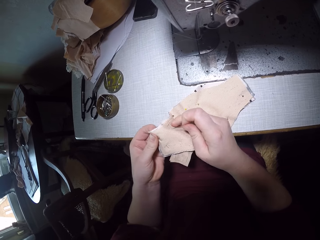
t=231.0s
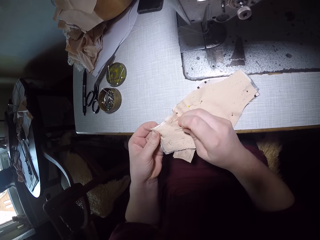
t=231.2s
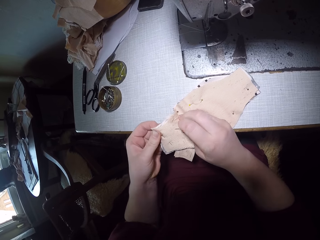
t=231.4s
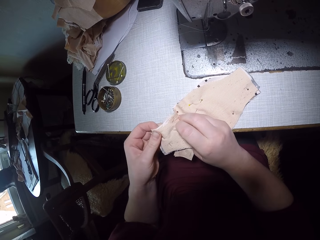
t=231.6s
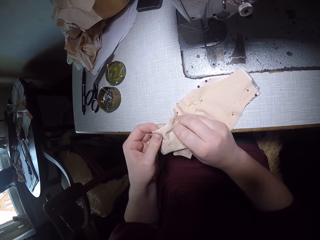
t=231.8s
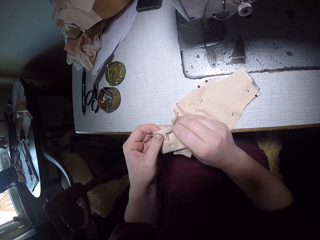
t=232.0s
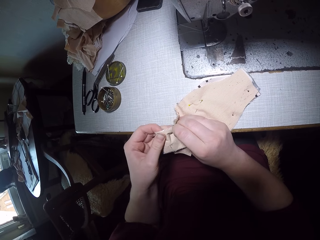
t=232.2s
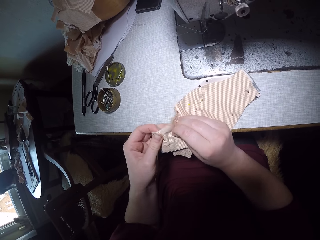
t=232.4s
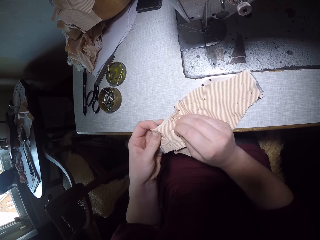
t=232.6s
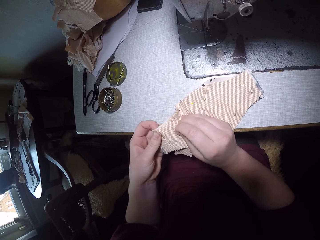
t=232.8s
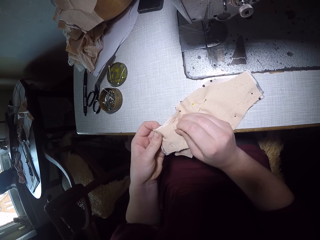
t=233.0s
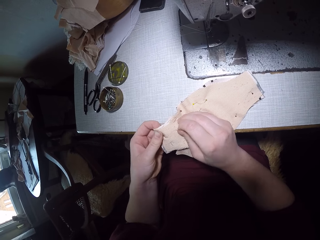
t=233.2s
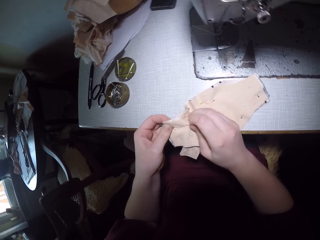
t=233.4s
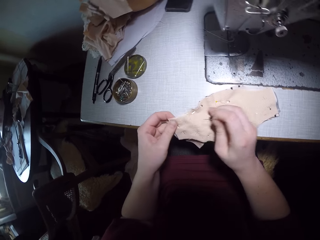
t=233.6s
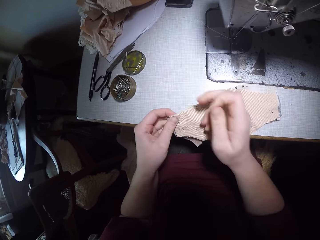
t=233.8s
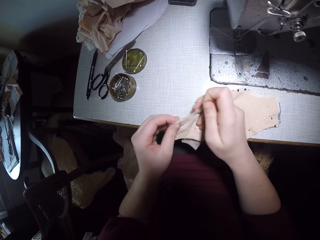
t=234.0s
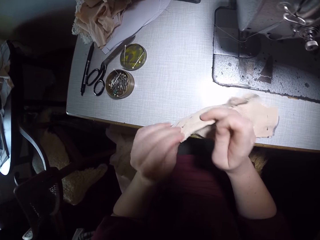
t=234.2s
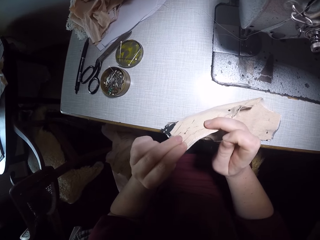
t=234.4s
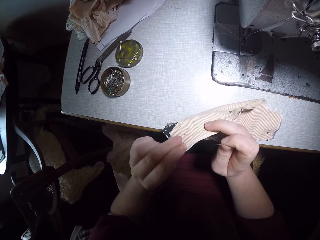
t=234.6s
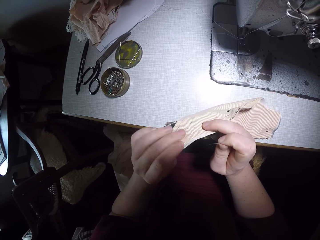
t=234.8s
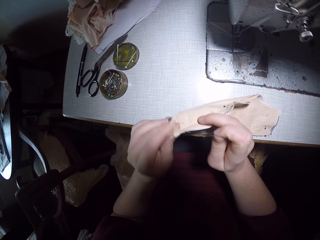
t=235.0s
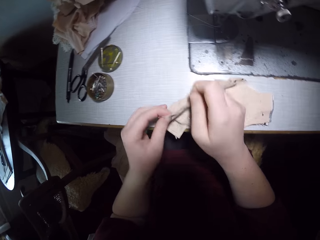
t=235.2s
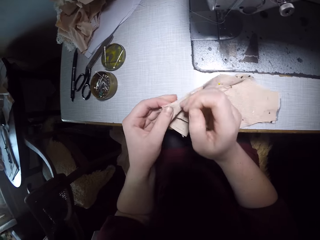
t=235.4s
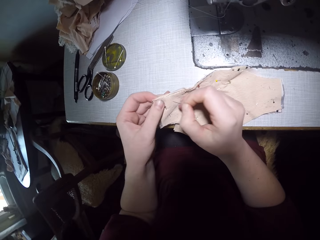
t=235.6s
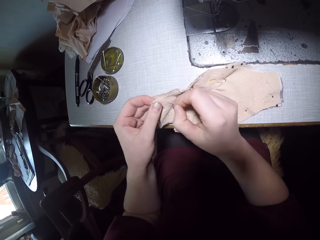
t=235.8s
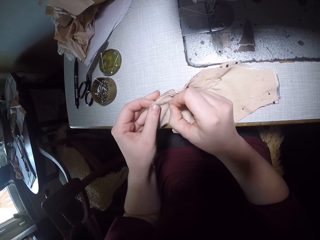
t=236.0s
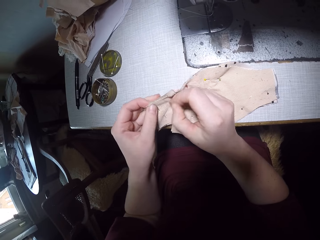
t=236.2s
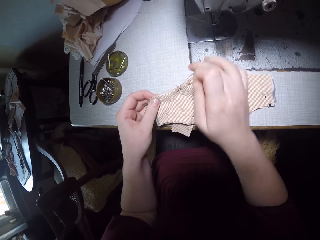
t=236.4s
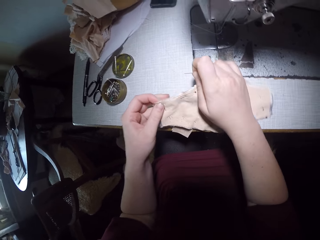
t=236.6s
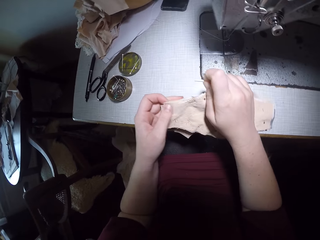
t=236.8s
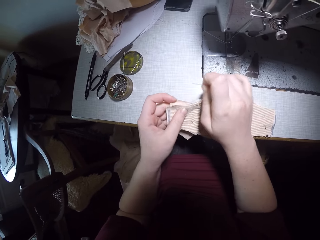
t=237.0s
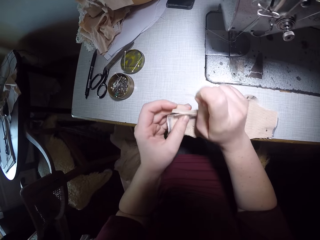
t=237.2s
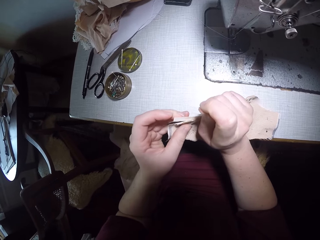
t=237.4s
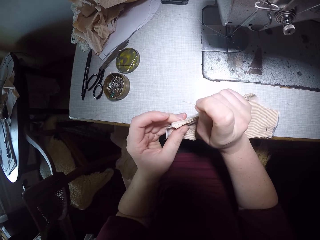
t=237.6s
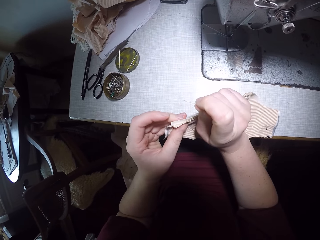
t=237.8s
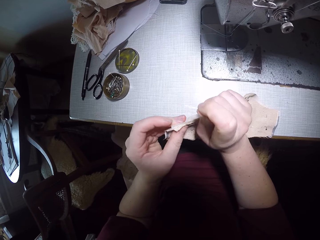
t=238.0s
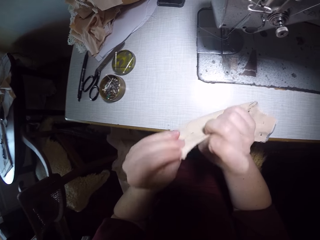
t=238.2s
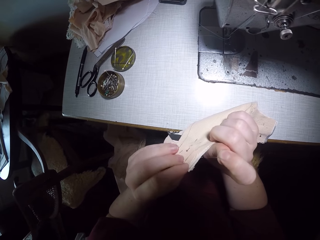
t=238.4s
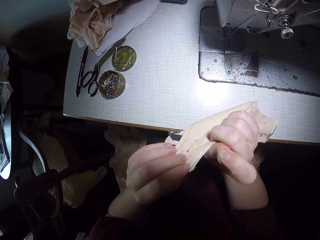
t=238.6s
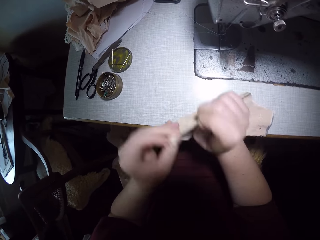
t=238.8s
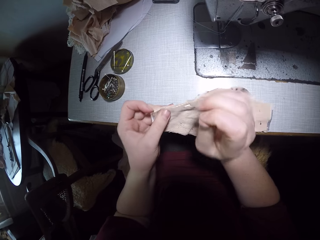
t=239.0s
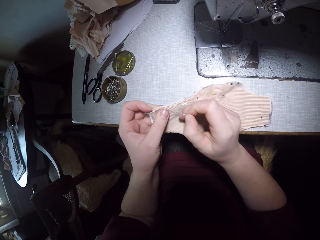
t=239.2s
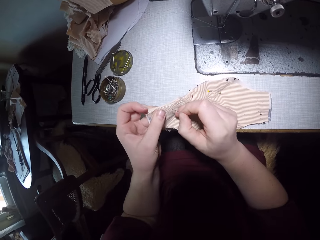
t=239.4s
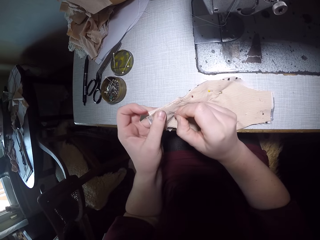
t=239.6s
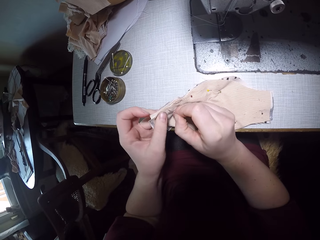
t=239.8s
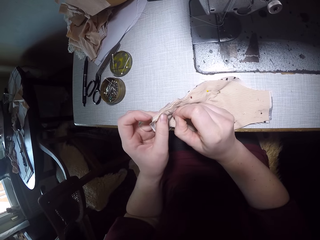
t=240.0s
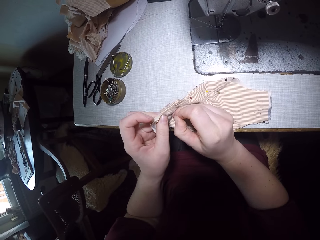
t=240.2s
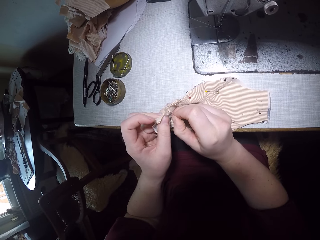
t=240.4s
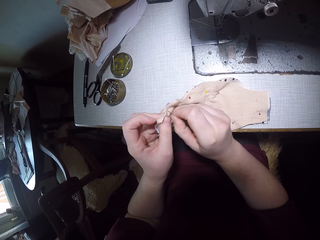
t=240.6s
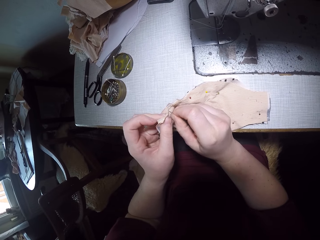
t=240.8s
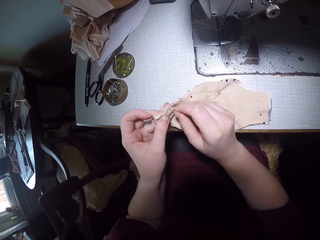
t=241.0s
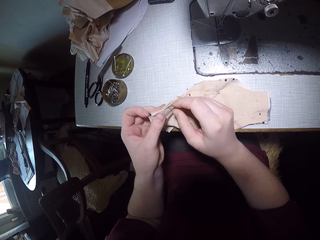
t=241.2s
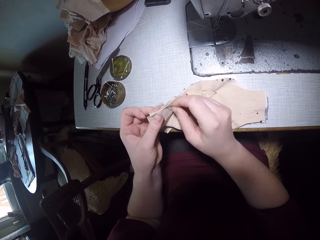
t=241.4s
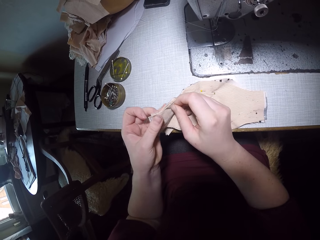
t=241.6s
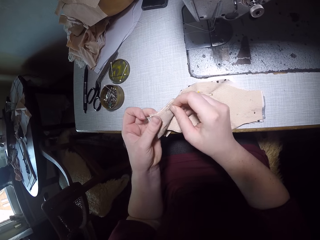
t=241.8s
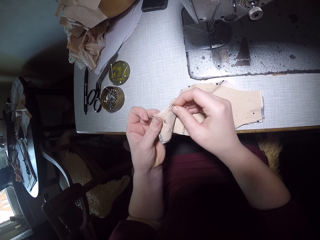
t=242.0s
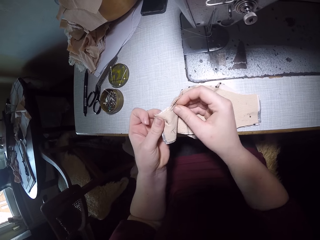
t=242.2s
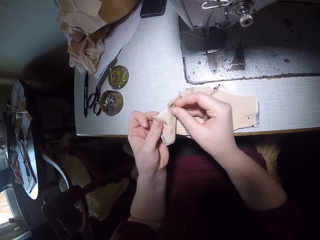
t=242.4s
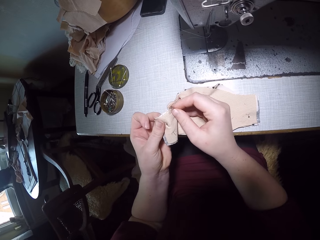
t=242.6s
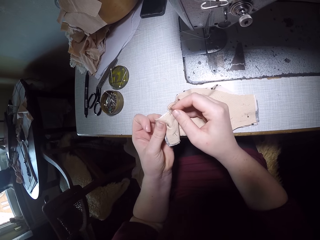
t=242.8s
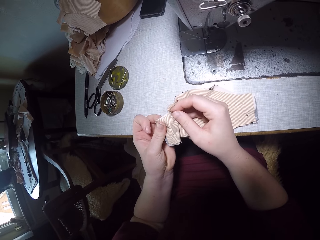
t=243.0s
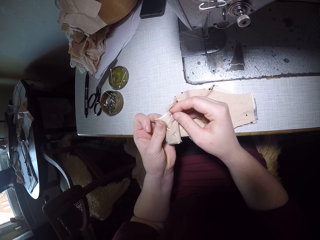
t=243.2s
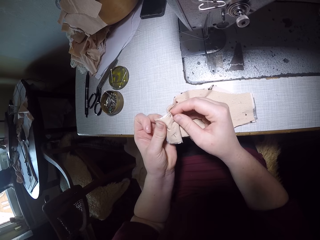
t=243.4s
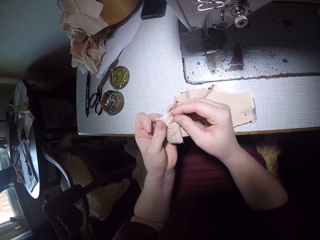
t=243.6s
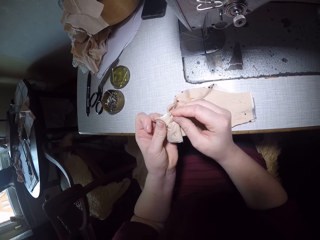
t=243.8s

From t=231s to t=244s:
The camera wearer checks the cloths and attaches the pin on the cloths. They check the cloths and attach the pin on the cloths.

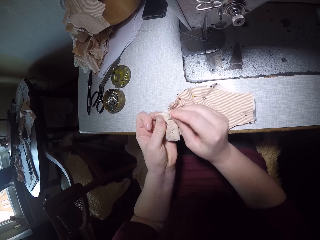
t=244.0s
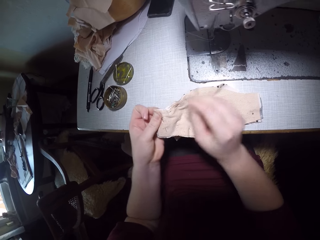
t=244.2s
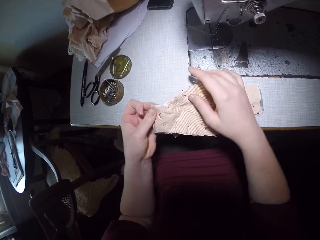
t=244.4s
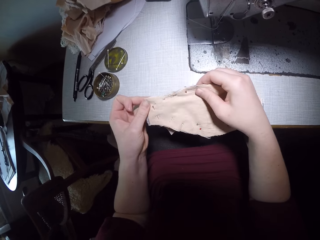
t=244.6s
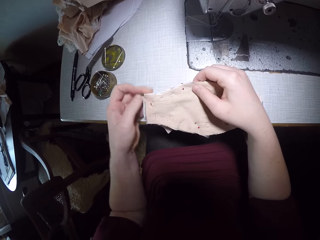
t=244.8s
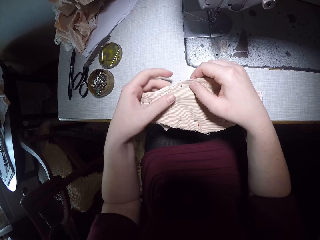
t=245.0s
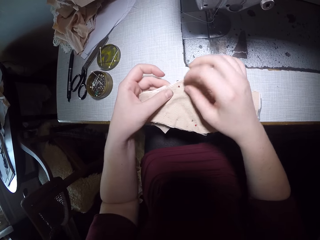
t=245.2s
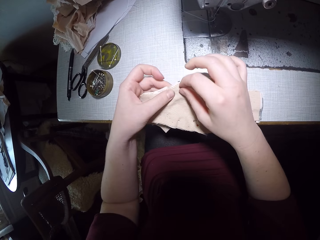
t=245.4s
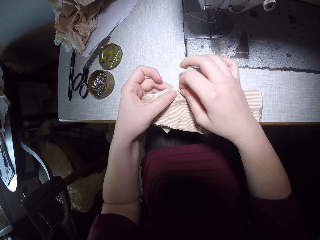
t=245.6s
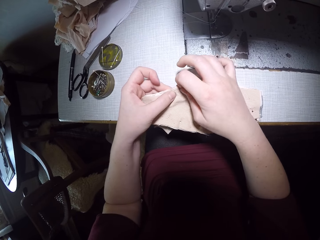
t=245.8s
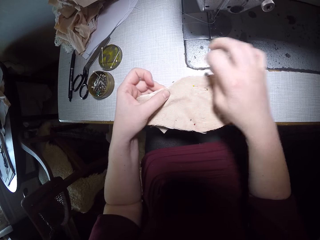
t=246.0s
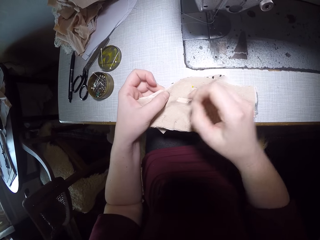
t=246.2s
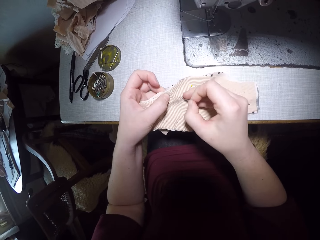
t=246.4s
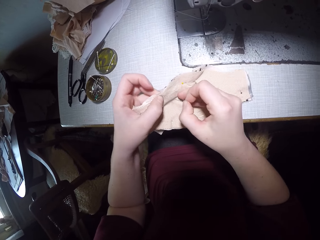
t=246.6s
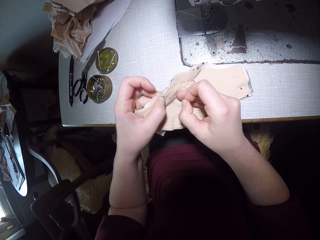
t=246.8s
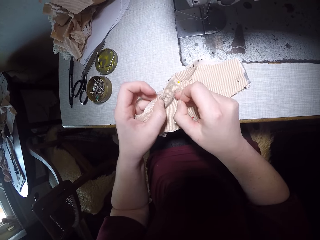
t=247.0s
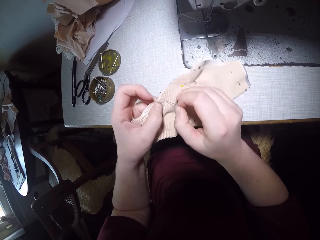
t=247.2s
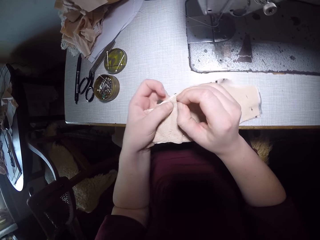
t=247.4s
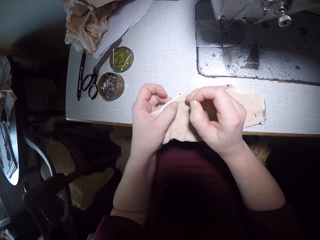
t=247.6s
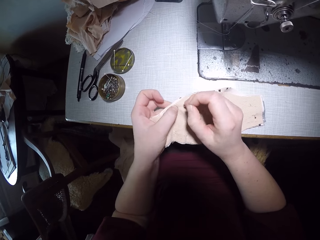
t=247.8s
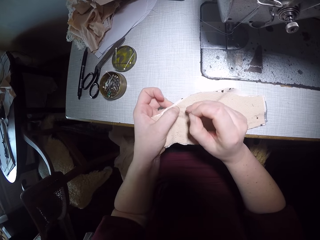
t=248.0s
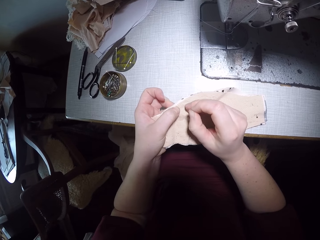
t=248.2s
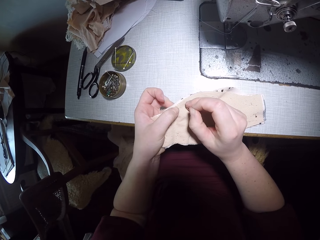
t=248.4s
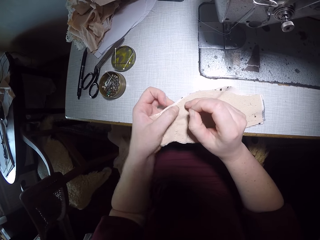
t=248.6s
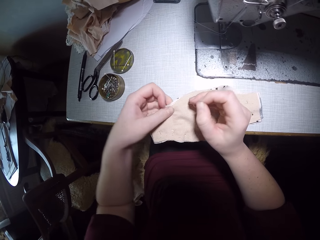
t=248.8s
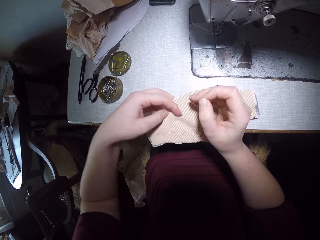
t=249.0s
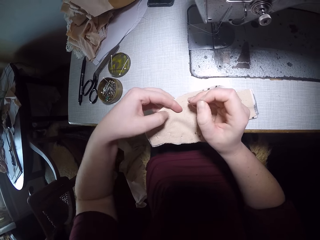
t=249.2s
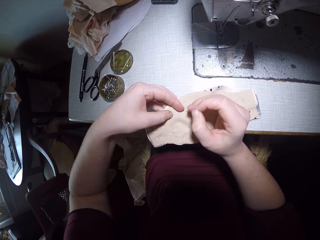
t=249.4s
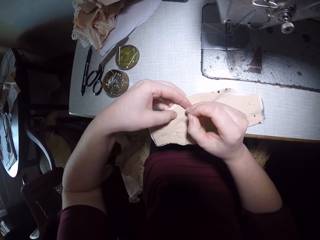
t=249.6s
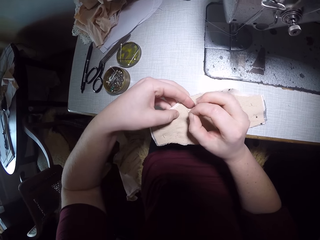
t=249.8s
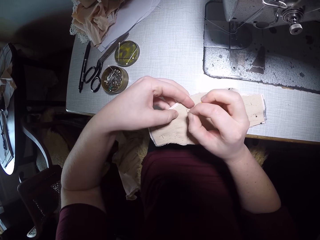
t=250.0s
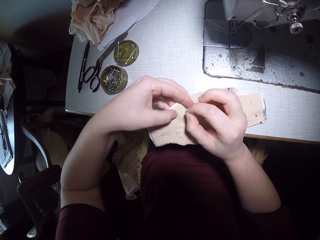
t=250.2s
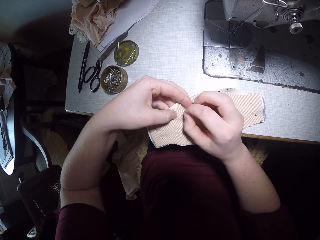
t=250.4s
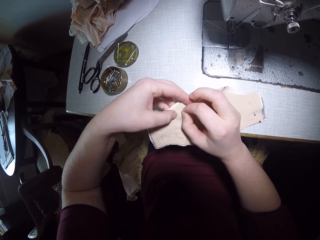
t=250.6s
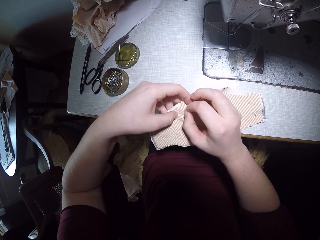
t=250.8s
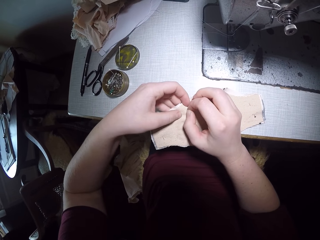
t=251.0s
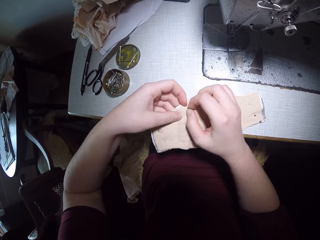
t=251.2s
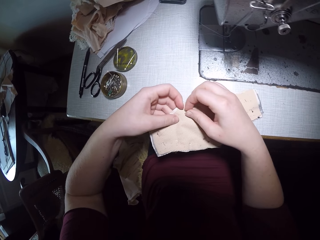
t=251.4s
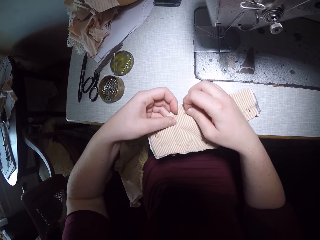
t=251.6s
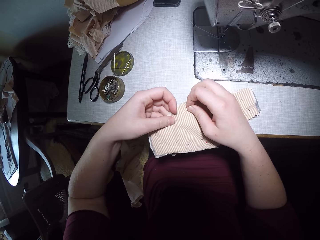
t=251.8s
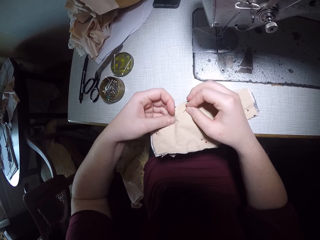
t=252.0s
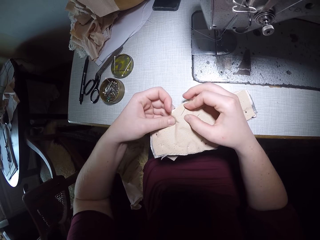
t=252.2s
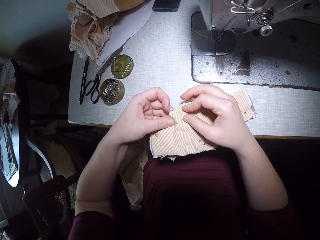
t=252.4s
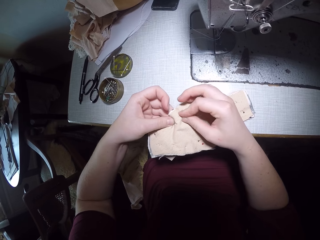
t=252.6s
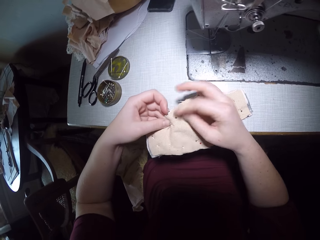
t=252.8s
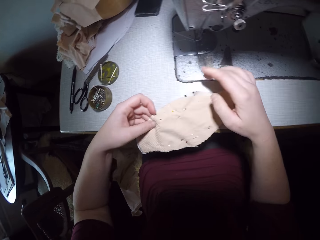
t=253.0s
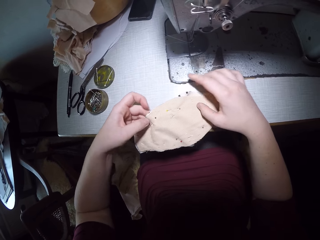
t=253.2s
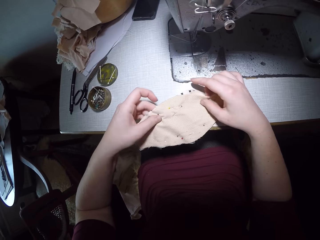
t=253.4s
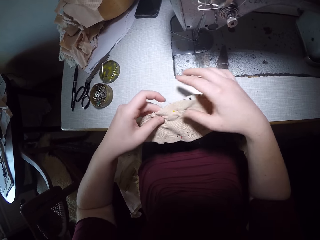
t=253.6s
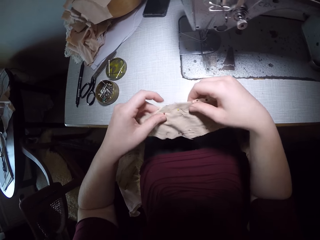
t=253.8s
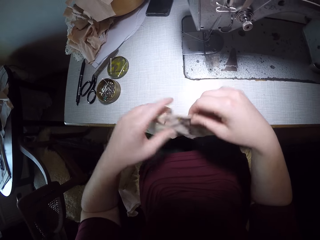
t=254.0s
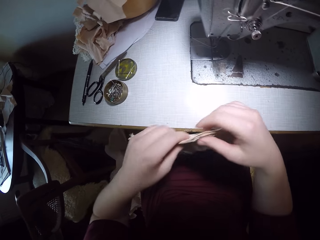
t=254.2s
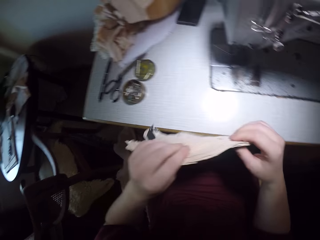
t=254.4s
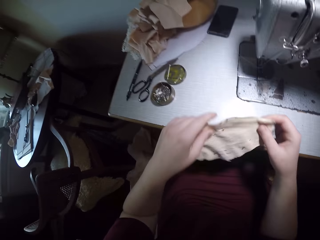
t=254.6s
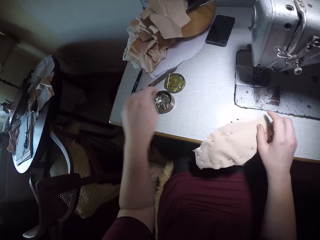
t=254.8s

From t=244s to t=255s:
The camera wearer pulls the pin. They readjust the pin in the pieces of cloth. They attach the pin on the cloths. They check the cloths.
